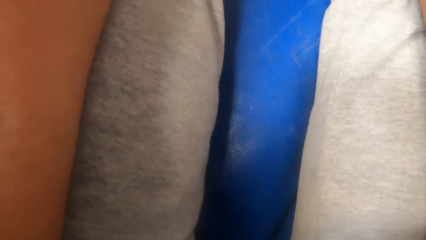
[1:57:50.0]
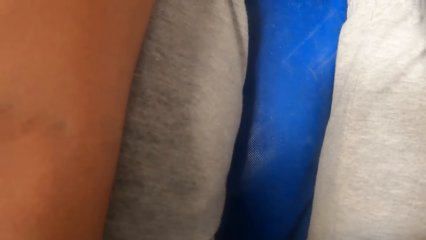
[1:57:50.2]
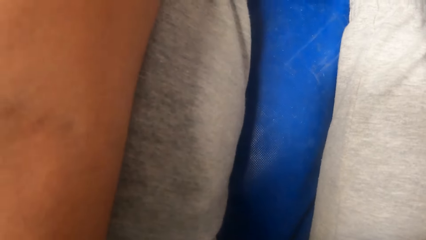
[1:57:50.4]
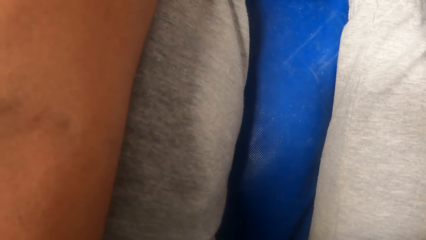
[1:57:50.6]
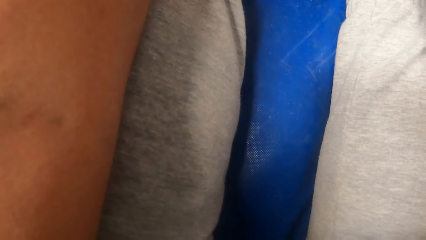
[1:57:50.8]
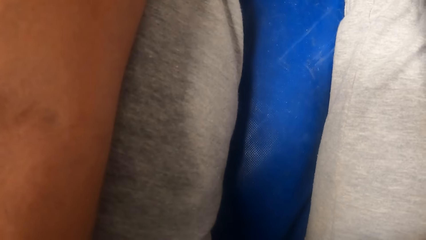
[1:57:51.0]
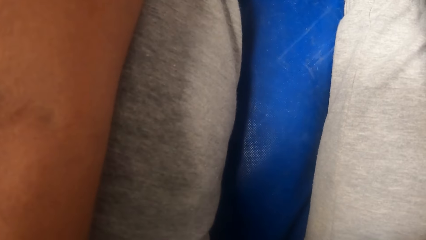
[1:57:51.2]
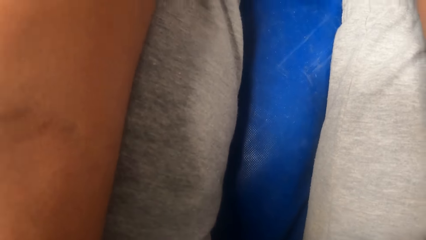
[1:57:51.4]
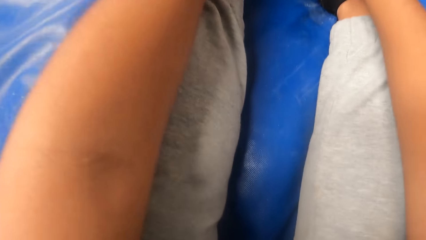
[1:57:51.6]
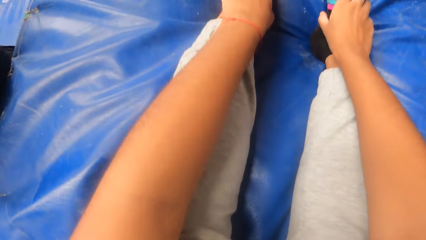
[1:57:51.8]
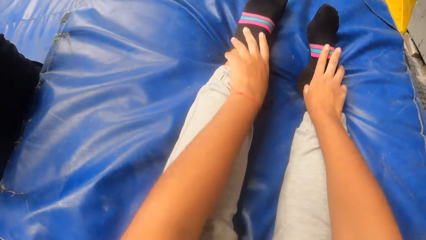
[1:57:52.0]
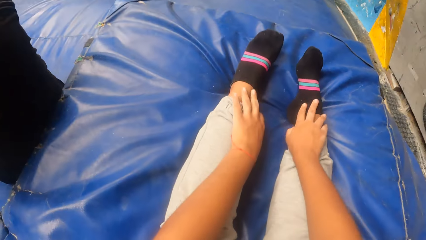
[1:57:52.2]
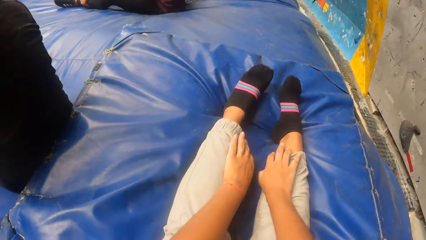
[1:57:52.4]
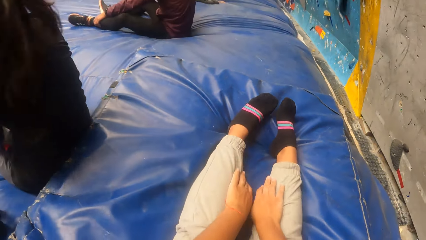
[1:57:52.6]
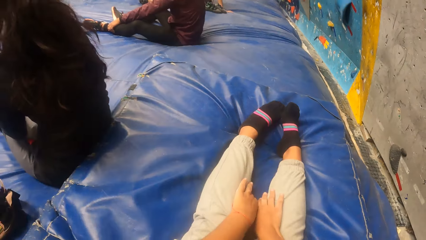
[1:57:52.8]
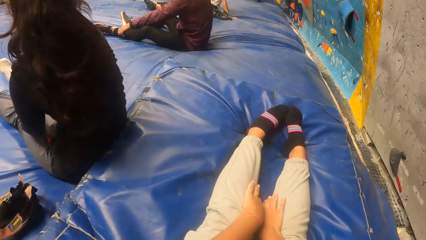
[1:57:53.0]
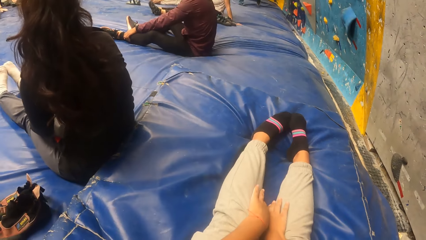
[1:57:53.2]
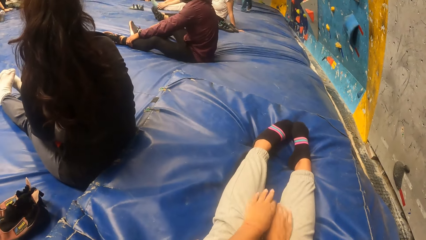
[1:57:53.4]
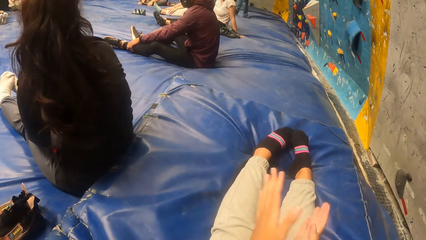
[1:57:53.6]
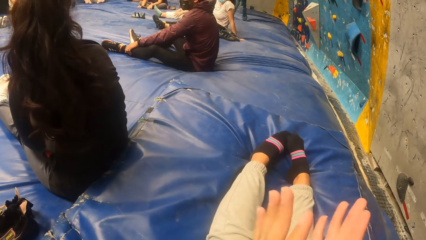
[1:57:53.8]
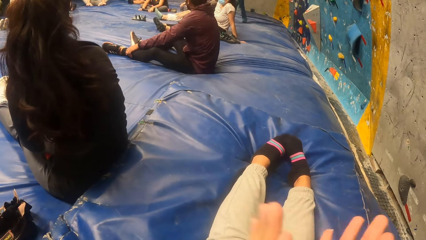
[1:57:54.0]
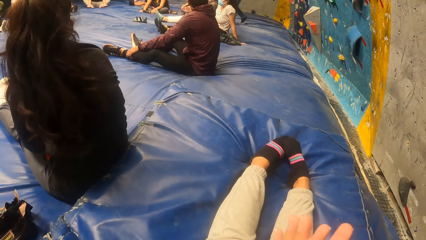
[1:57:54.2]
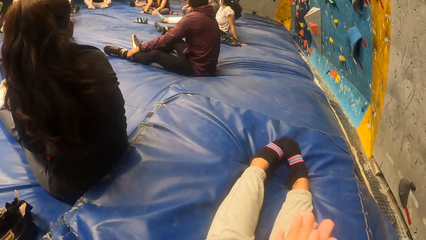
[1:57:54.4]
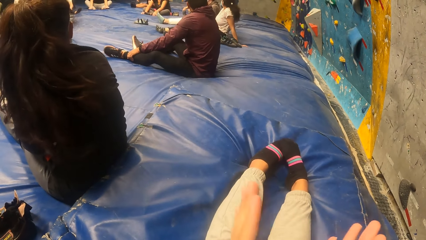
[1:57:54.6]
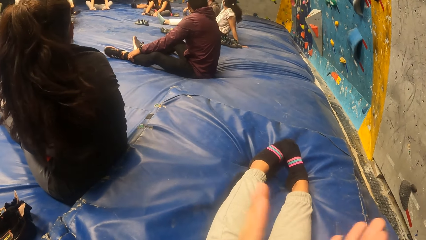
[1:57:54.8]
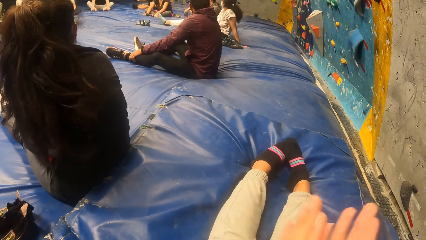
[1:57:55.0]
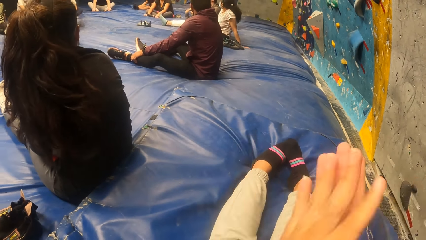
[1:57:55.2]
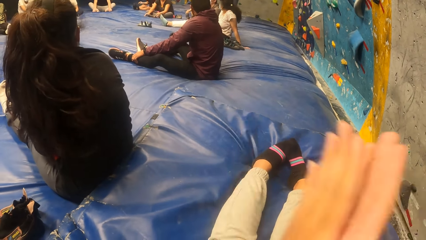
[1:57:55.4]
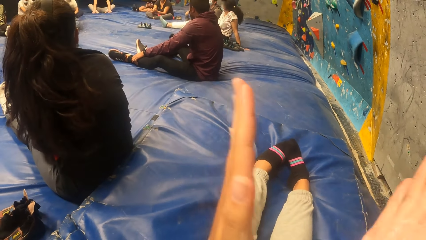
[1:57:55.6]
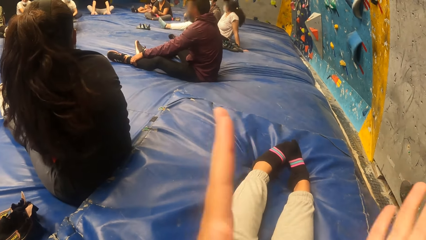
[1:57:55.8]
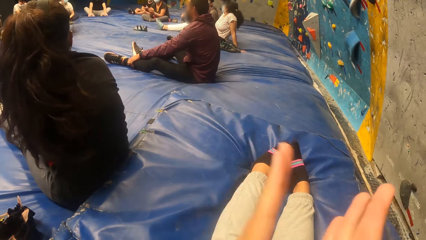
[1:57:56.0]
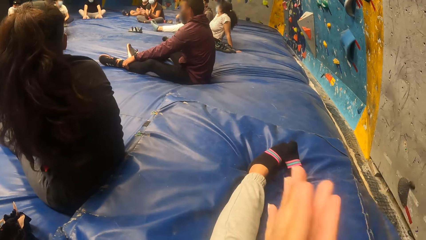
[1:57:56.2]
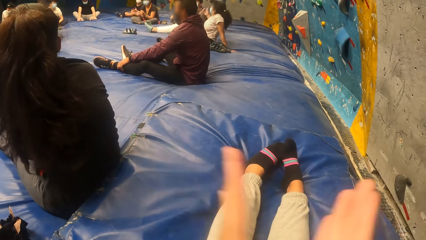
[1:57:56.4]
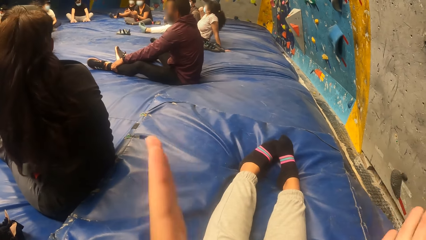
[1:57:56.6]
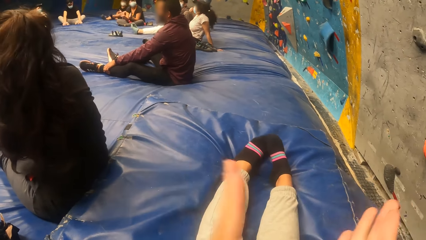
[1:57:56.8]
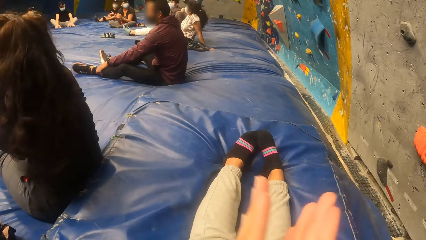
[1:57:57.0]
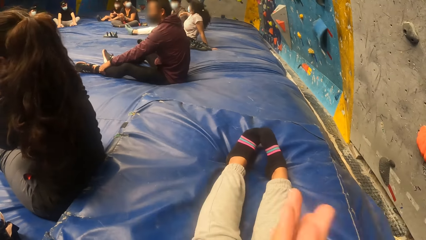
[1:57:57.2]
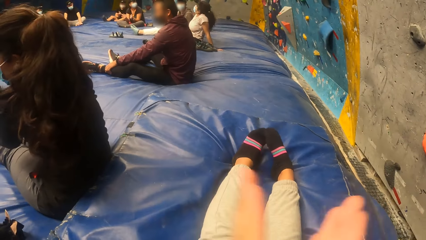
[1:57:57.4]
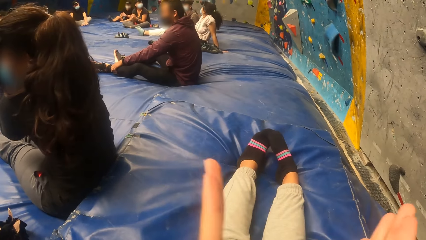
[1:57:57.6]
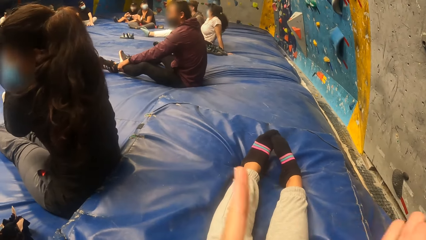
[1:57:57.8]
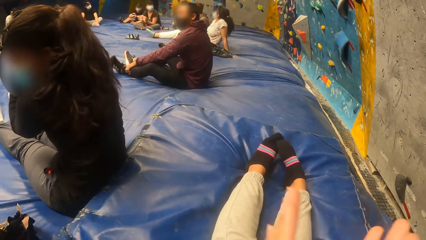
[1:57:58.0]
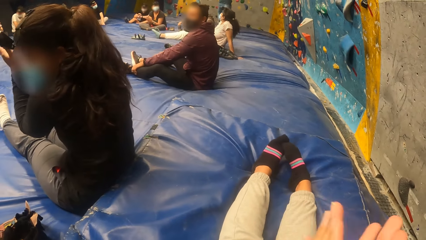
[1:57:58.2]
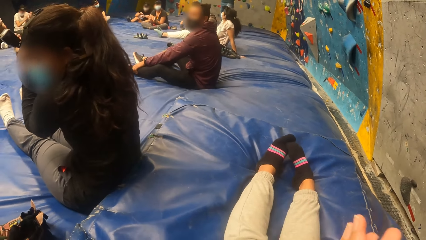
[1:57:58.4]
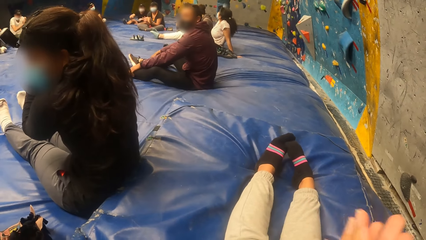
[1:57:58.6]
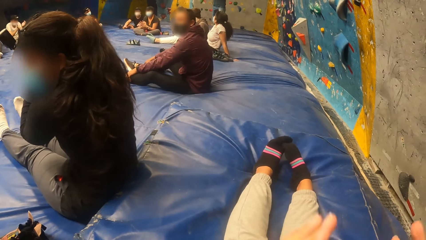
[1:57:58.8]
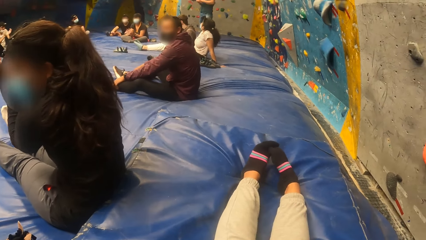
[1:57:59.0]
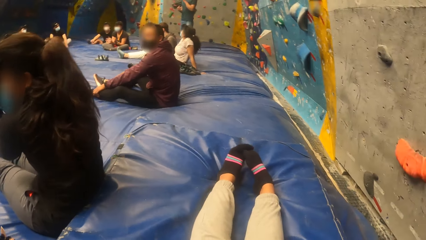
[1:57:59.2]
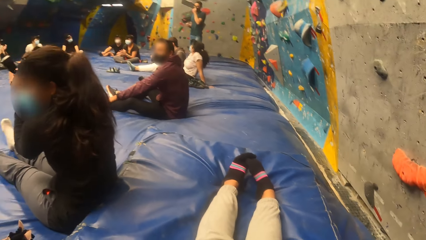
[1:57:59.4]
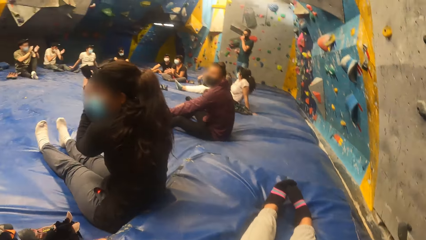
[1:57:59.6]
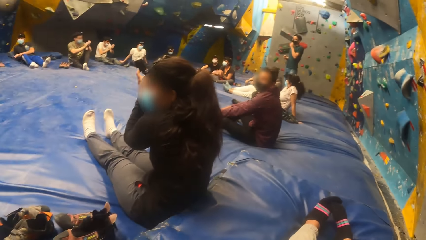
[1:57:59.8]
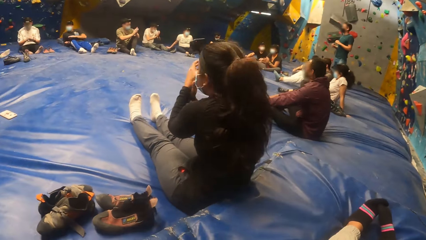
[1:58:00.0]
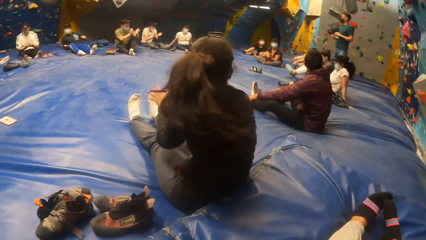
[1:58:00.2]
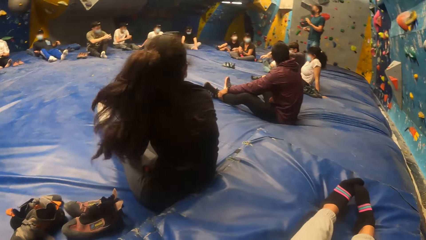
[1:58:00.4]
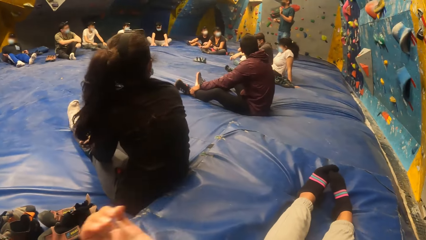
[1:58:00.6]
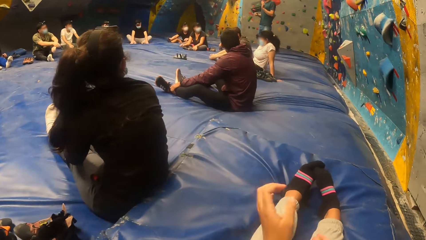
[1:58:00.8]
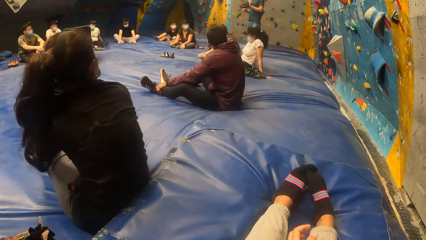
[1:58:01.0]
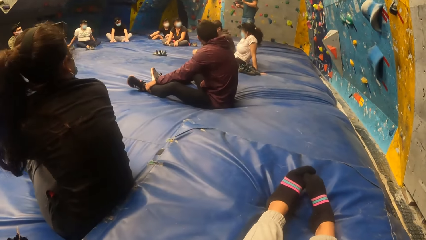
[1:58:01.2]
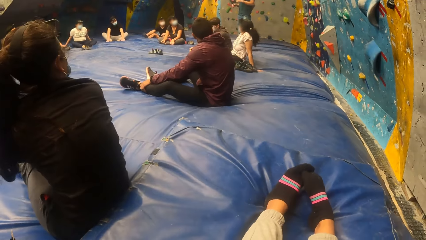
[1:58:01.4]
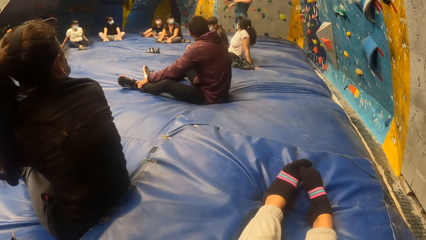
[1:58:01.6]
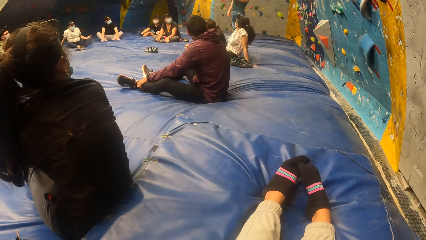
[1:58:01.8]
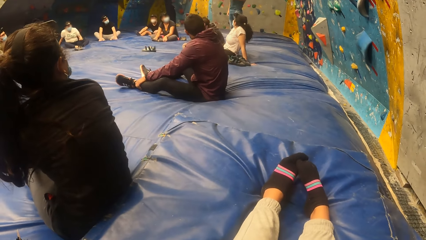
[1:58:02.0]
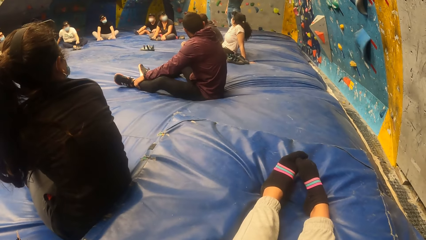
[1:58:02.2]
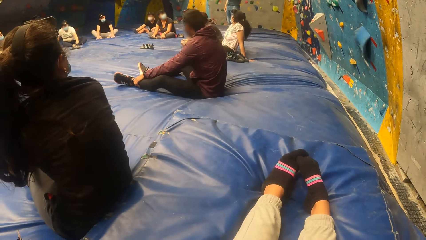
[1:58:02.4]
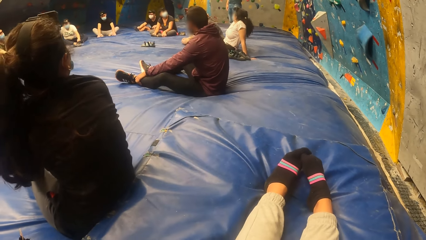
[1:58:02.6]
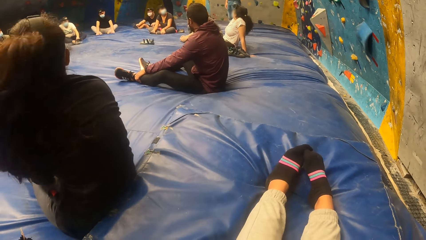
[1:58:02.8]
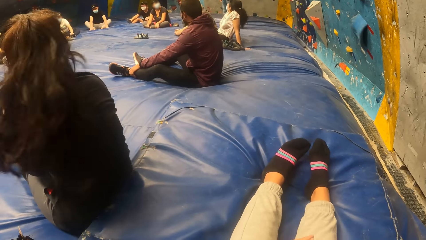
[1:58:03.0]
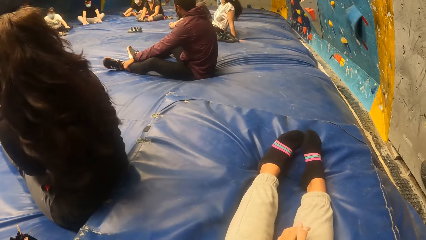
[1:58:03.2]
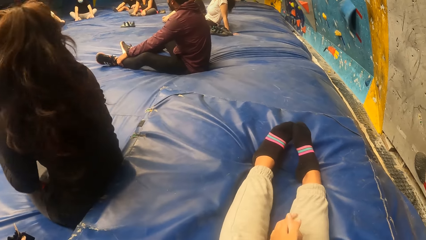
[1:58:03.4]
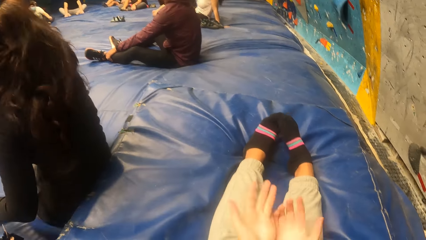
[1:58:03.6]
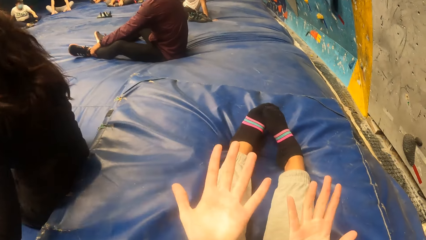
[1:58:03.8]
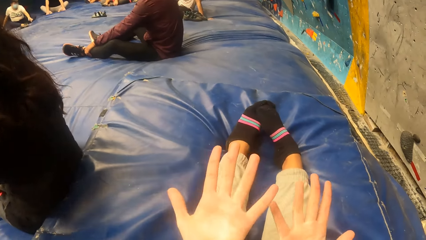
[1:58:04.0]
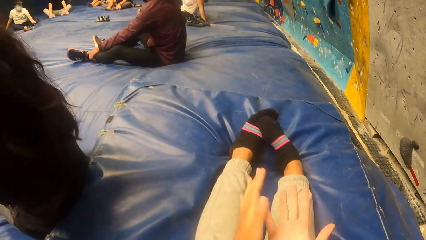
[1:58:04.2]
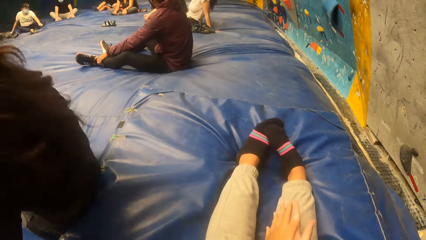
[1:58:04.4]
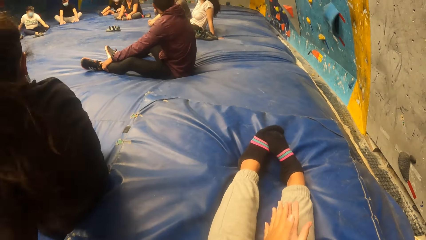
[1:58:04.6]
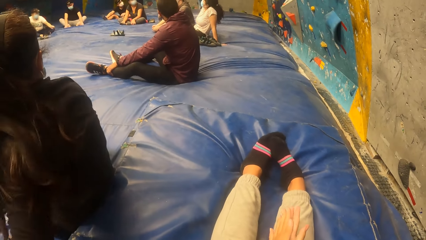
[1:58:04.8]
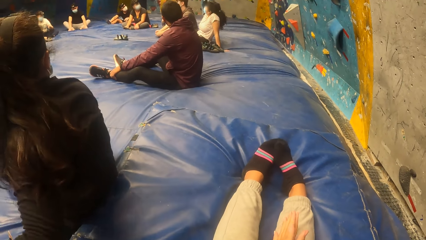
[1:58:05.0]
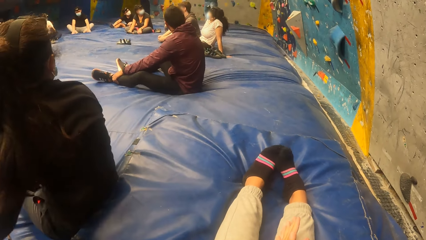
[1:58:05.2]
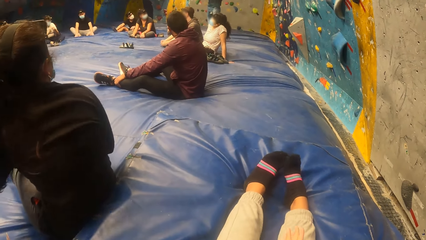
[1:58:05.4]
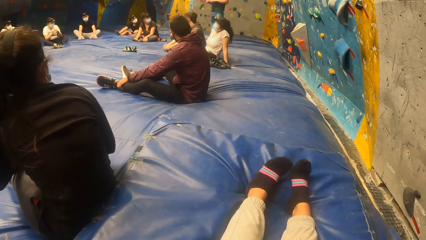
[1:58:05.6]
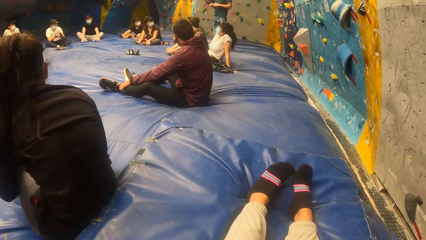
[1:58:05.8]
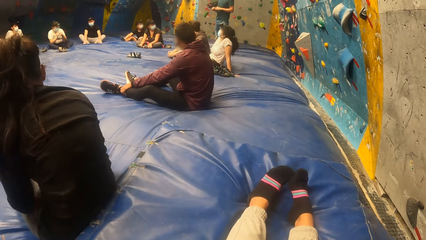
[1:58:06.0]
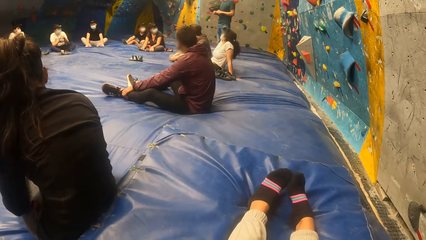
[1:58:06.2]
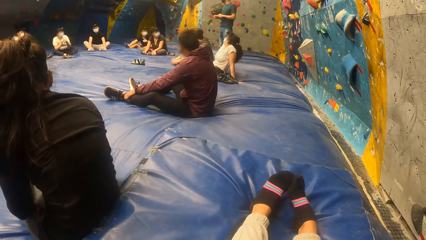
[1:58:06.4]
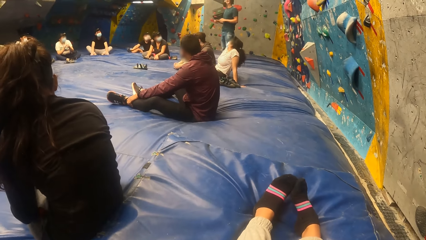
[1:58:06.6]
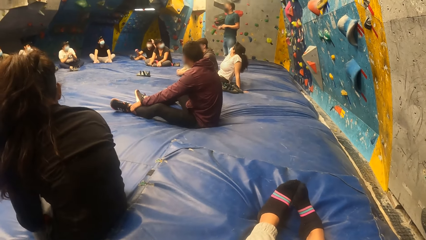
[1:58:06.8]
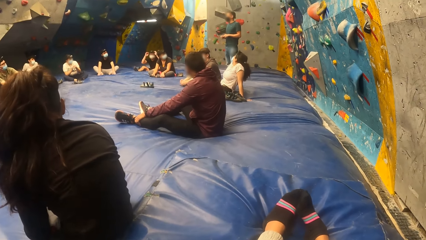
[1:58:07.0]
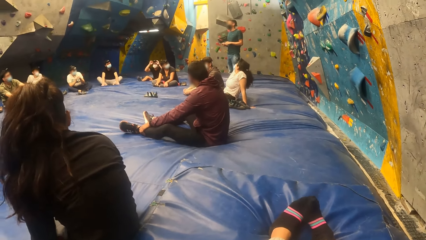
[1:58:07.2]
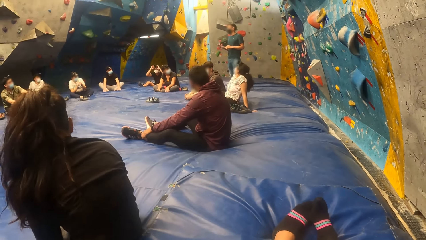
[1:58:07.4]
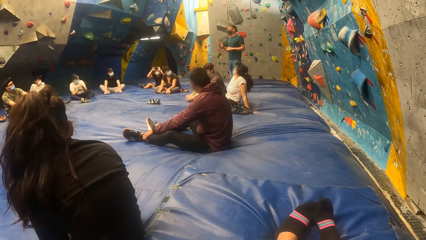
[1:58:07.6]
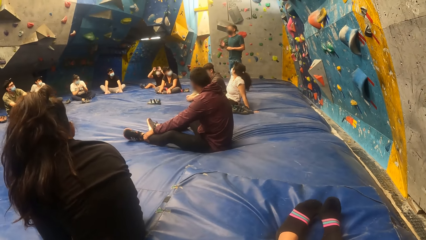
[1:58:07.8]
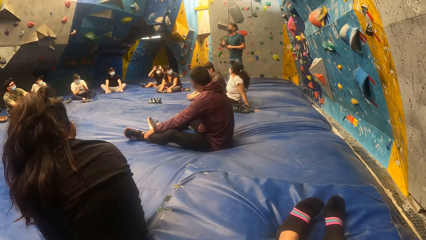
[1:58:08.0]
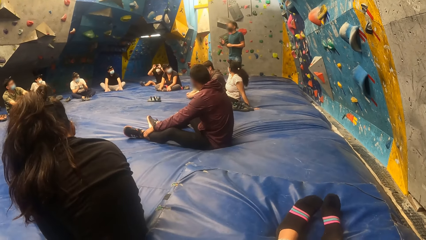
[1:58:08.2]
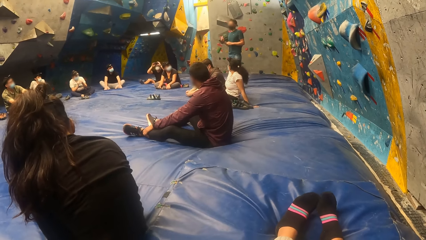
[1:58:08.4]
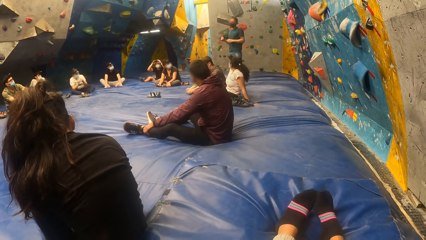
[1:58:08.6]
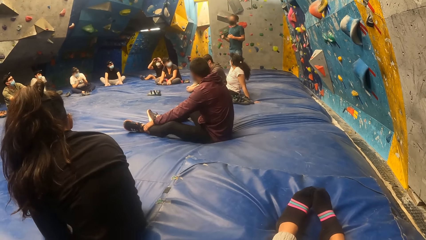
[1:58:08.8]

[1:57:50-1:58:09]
The camera wearer moves the hands from the legs. She claps her hands together. She stares around. A man stands. The man interacts with the group. The camera wearer waves a hand in the air. She clutches the hand palms together. She stares at the hand palms. She rubs the hands. She shakes the leg.
